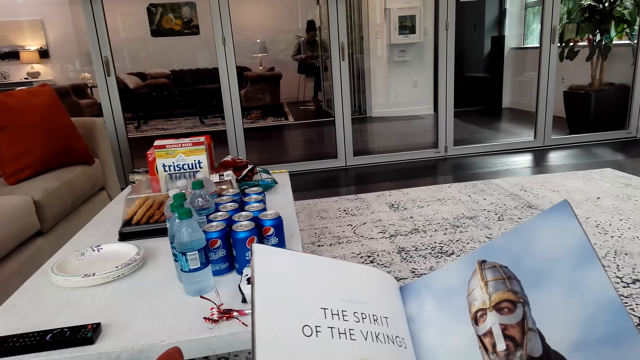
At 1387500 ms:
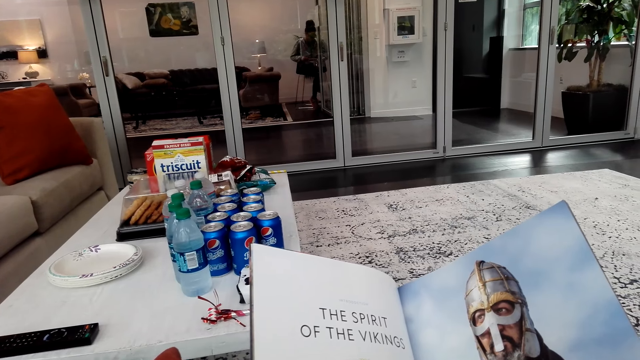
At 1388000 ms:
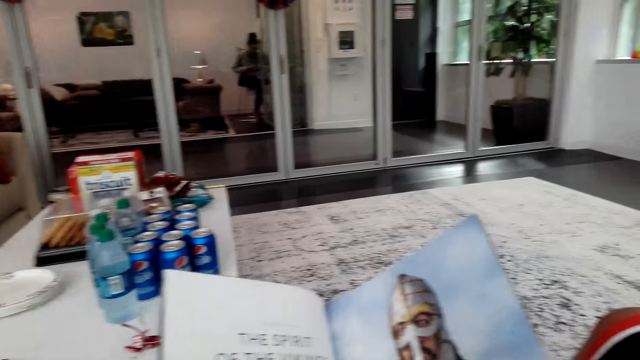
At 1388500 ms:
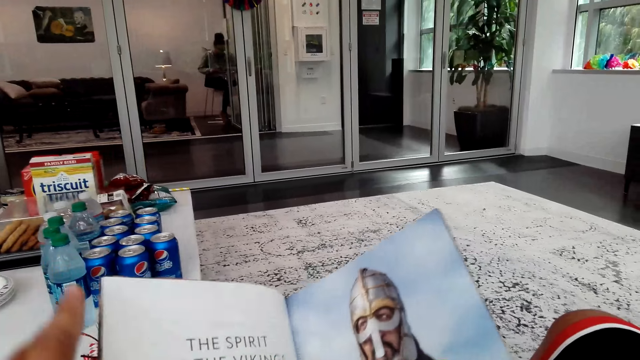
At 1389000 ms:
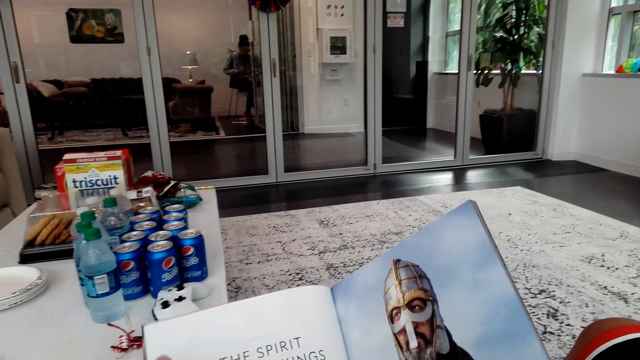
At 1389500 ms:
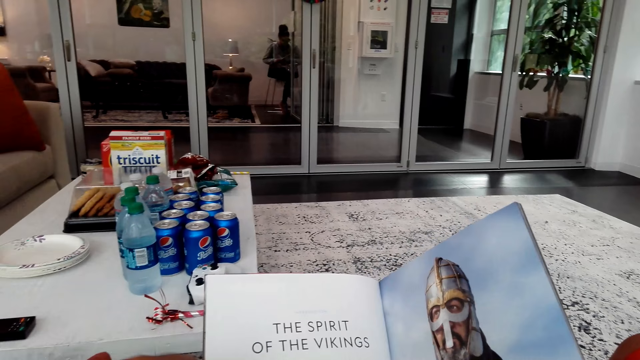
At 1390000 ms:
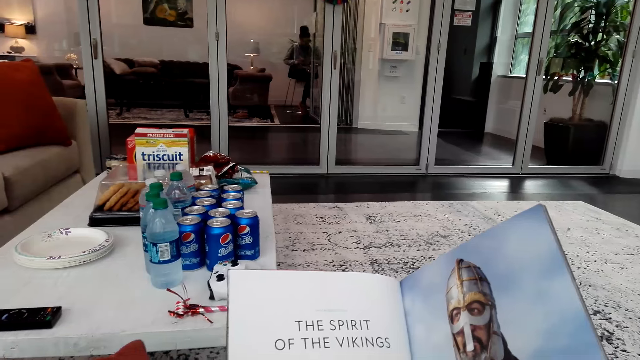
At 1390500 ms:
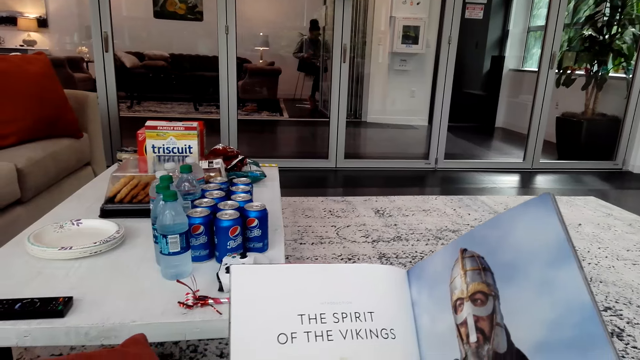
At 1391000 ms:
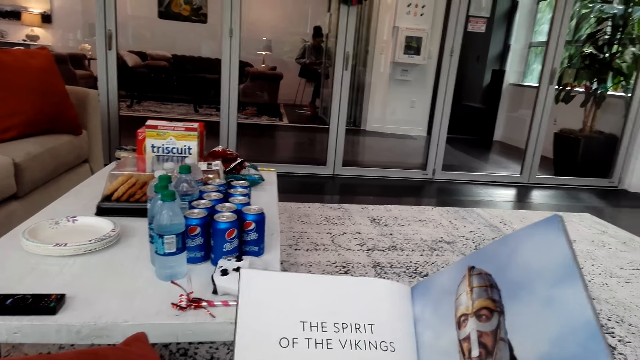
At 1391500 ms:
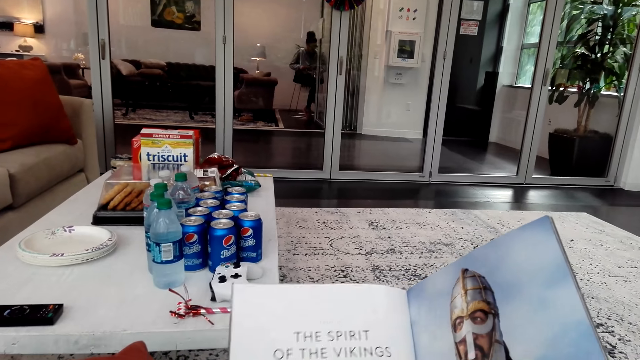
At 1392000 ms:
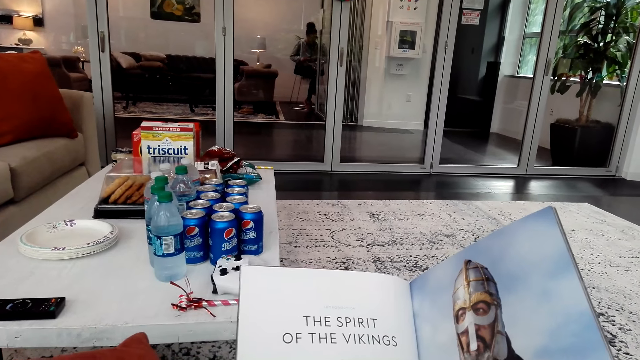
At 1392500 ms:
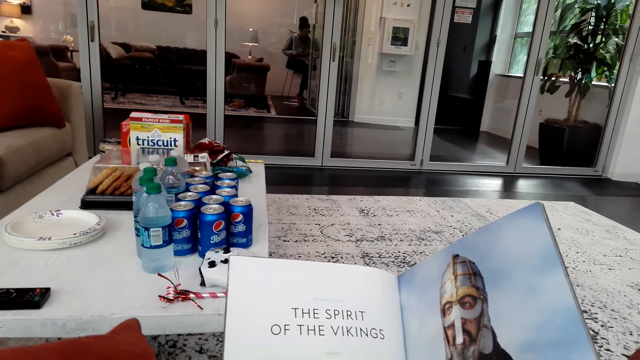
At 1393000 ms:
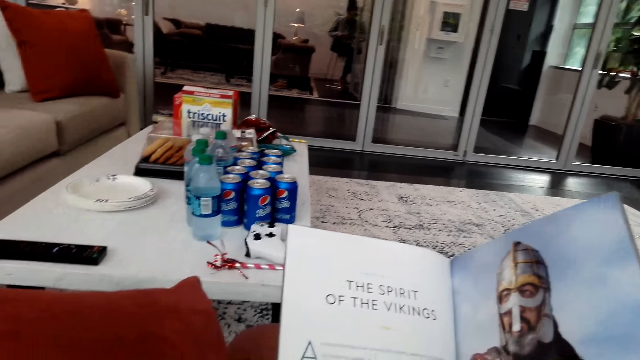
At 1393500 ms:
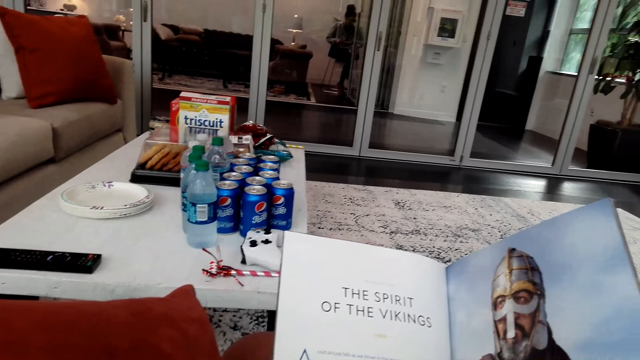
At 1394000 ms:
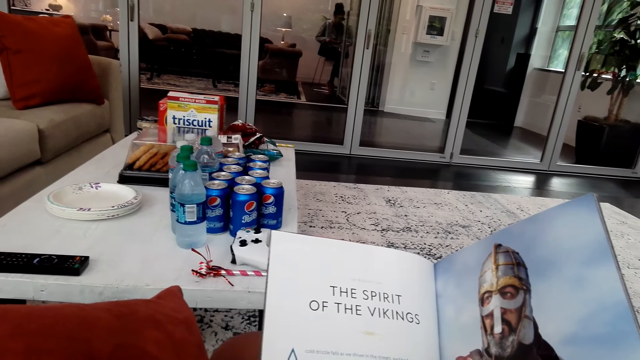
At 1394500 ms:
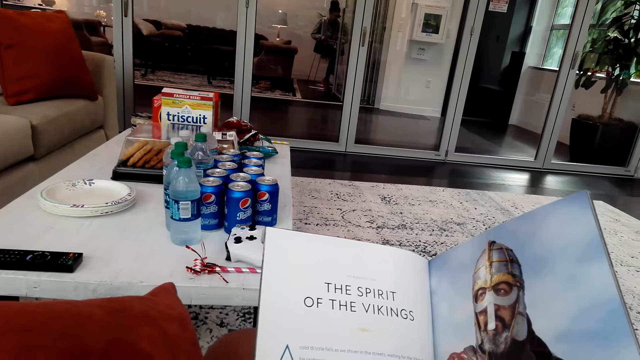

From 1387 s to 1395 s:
The camera wearer reads the book.

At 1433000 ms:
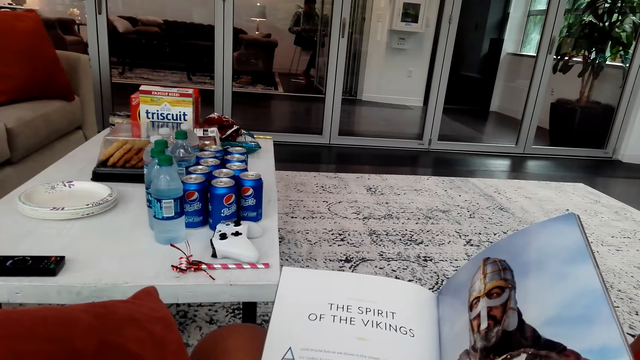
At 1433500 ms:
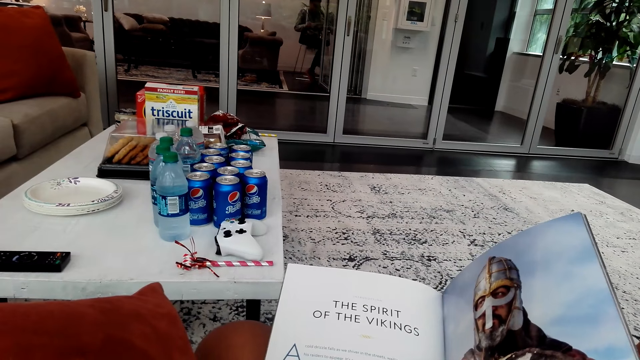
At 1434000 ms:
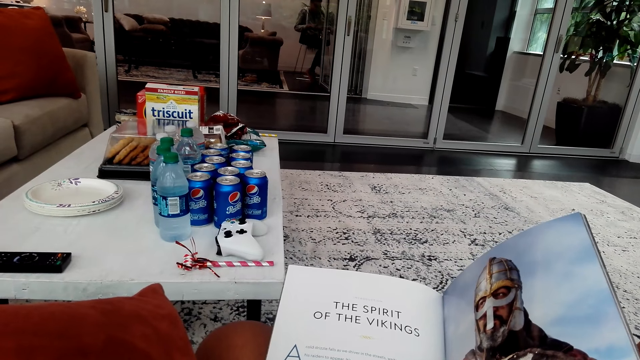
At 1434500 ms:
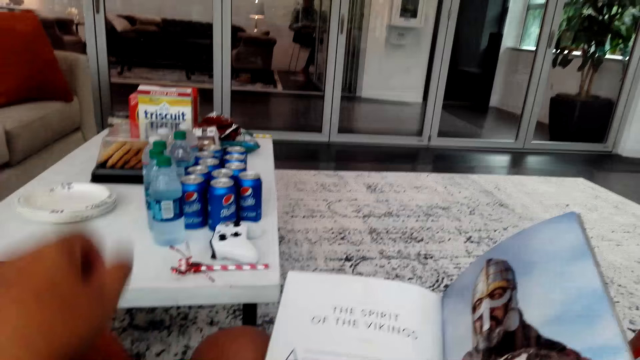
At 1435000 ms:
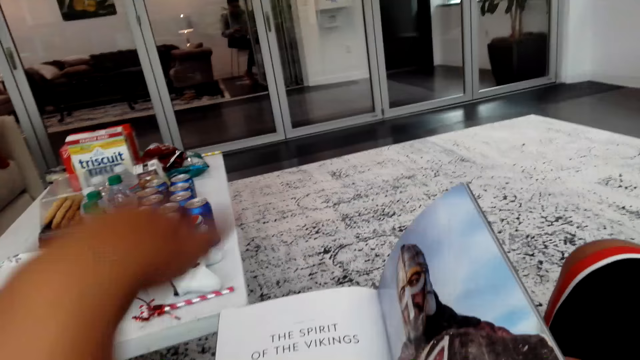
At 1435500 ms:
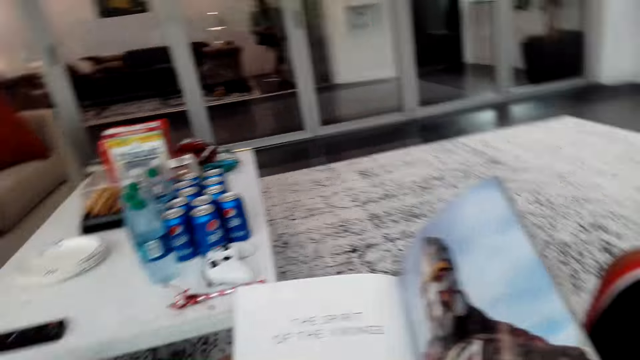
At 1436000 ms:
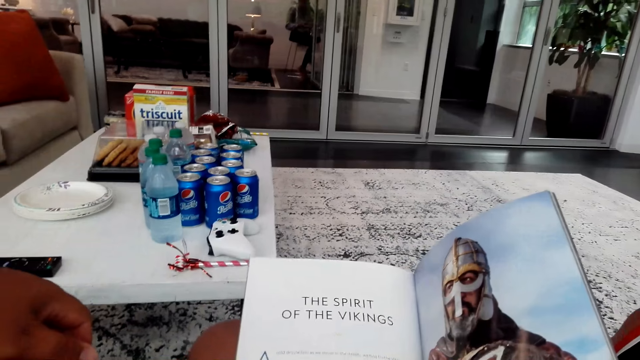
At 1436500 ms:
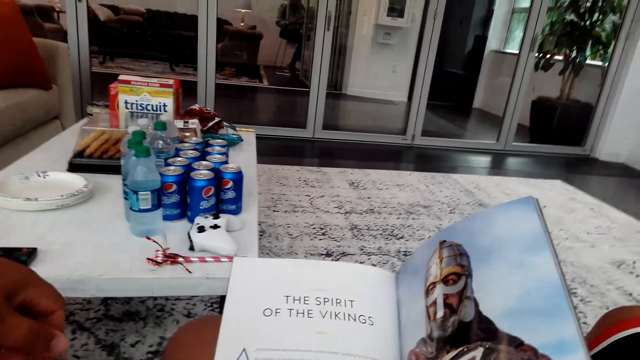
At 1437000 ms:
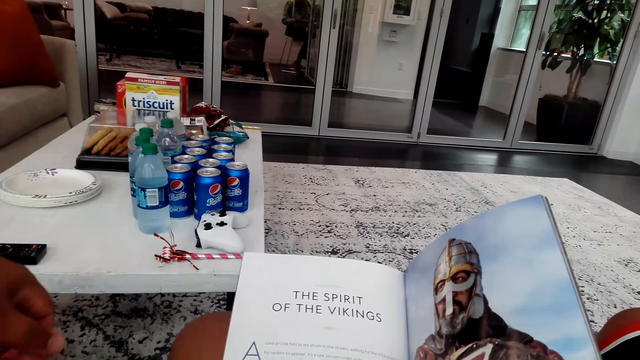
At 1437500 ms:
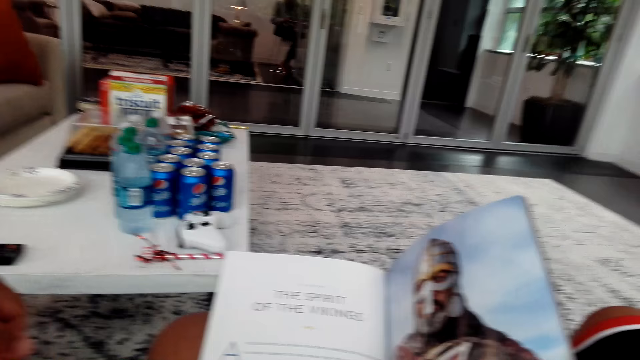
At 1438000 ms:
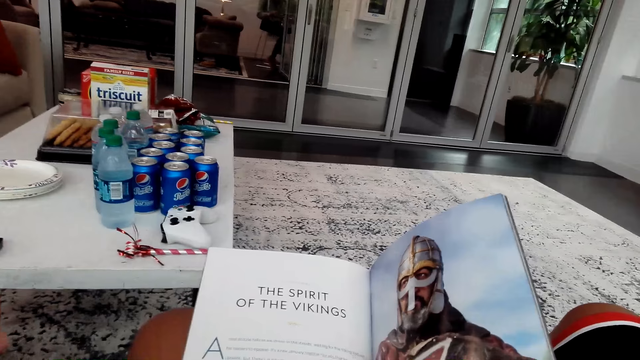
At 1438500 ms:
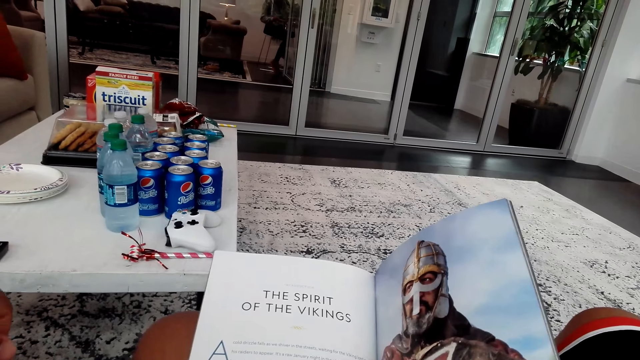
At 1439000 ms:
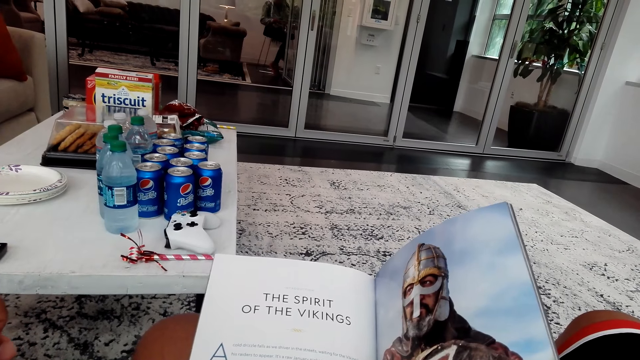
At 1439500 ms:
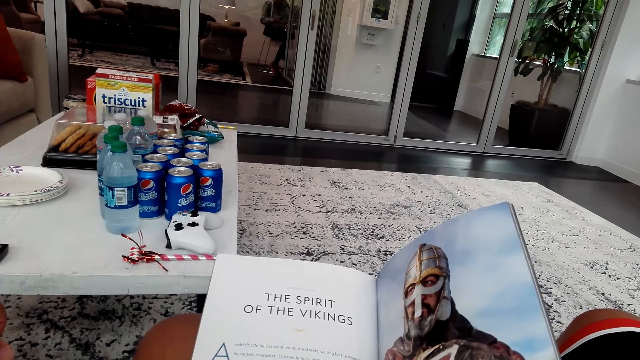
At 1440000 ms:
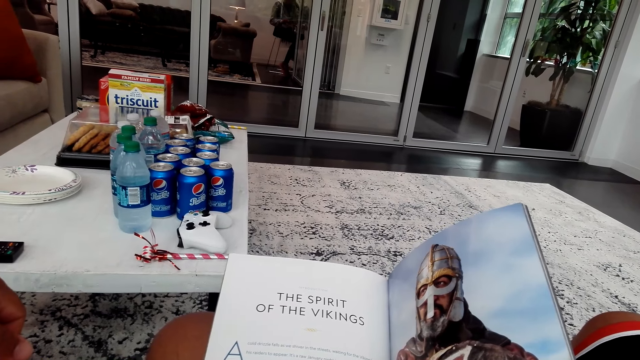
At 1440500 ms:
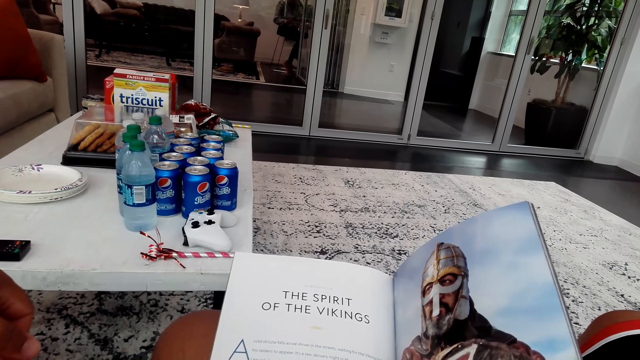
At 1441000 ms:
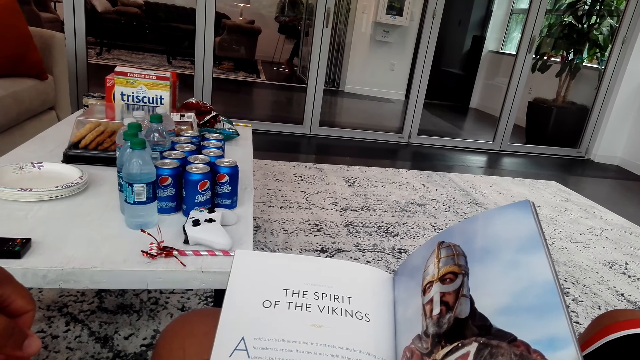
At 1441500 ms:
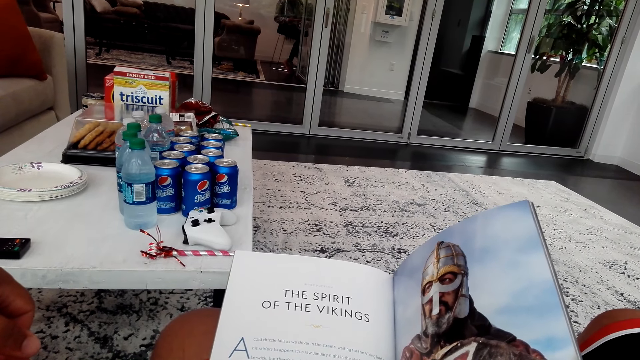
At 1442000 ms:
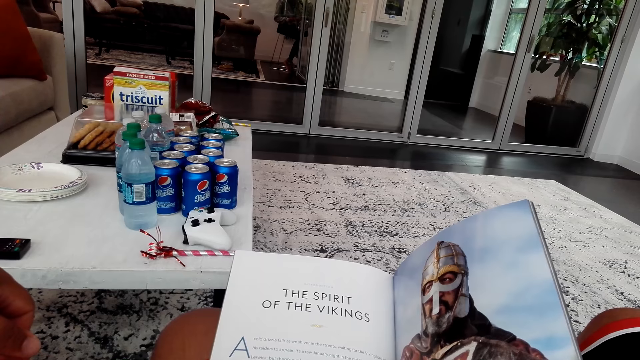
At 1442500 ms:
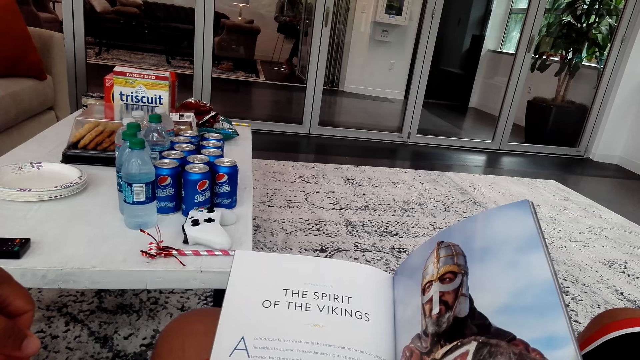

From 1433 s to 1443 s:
The camera wearer stretches the hand. They raise the hand. They read the book.

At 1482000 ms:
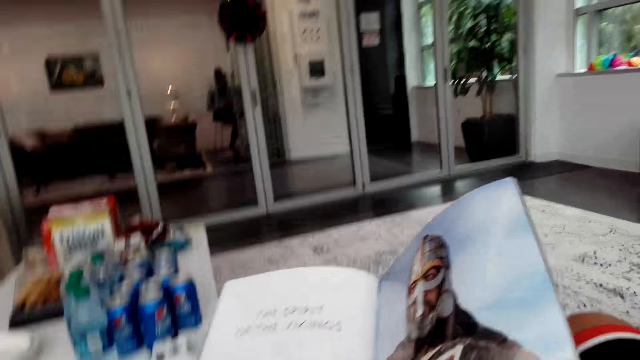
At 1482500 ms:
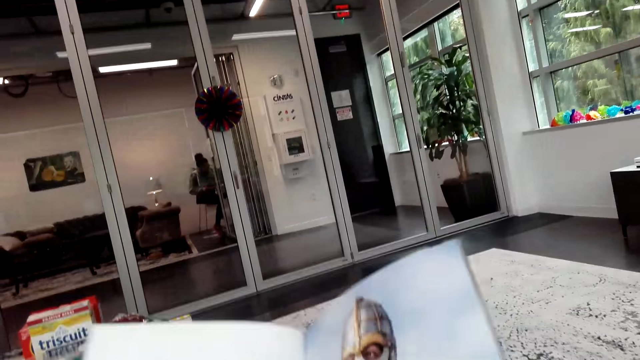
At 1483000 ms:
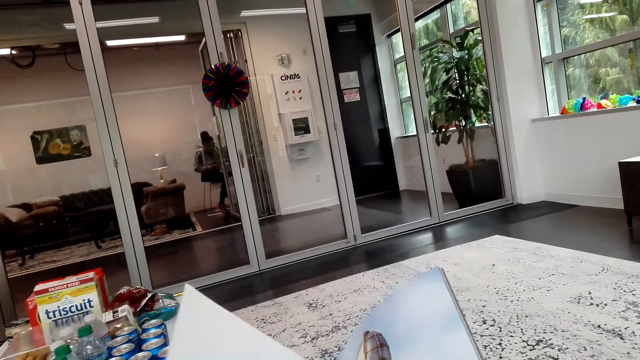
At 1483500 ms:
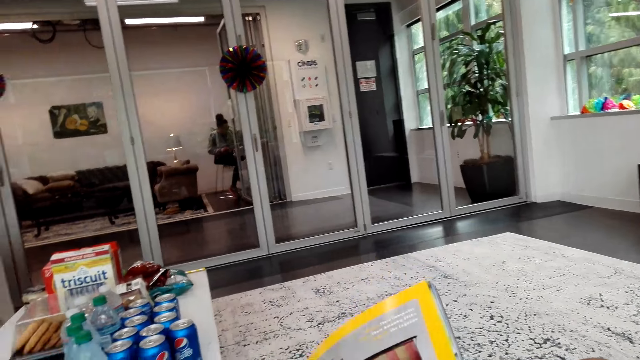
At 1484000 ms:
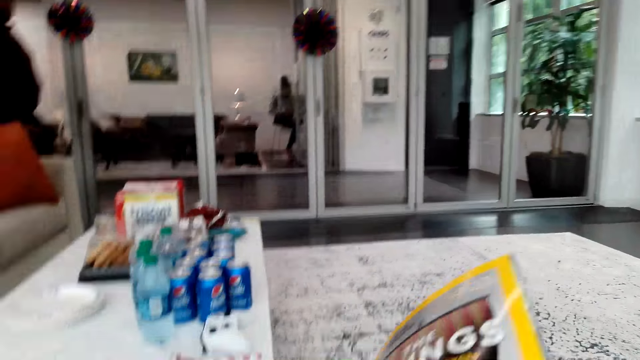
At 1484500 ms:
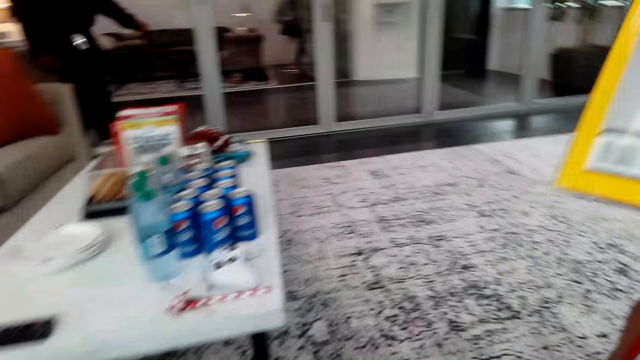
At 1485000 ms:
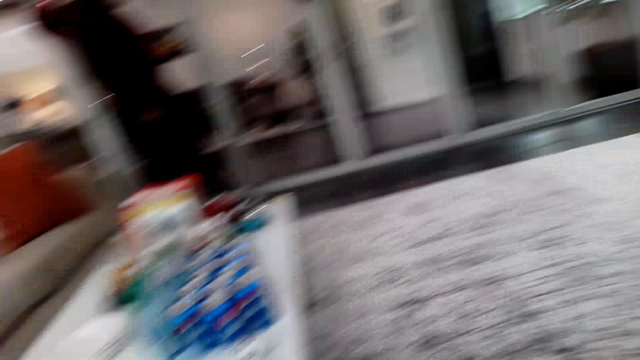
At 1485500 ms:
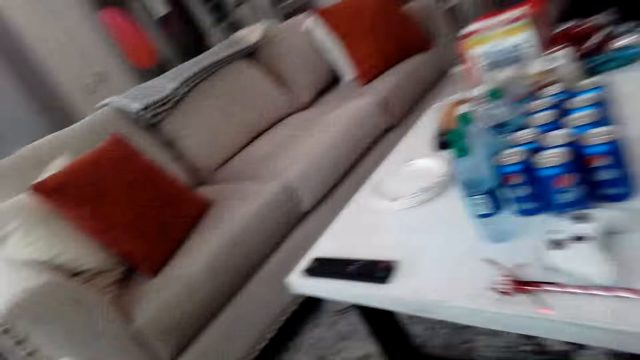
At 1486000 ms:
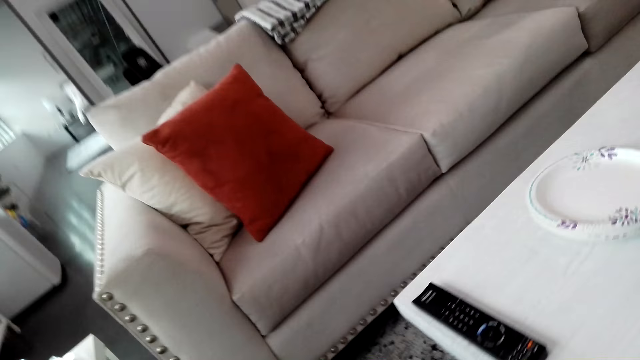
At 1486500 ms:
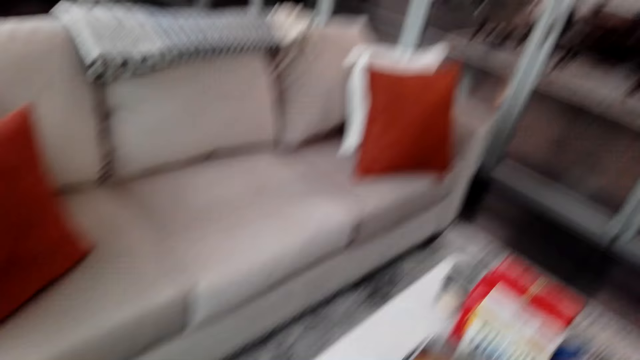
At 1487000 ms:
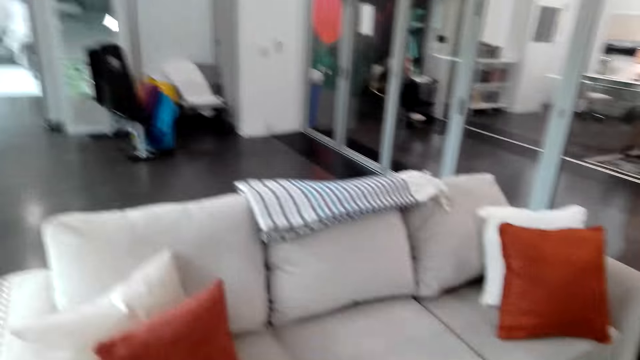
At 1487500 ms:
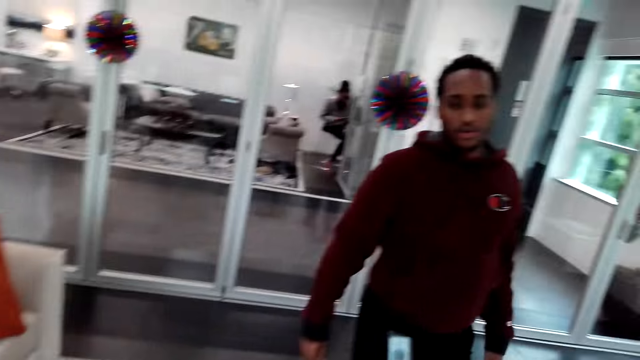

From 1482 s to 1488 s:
The camera wearer closes the book. They put the book aside. They stand up. They look around the room. They walk around the room.
